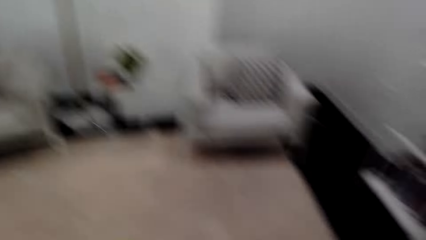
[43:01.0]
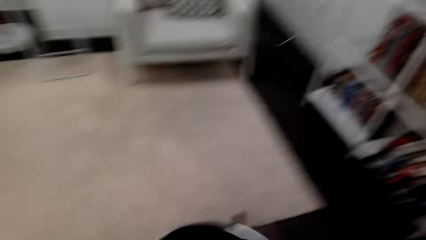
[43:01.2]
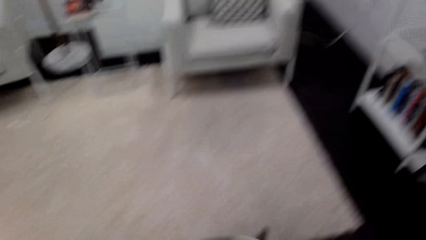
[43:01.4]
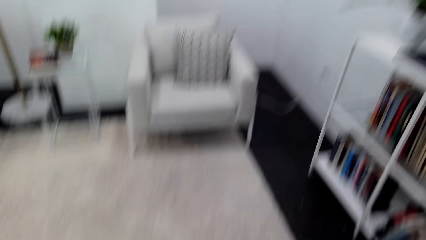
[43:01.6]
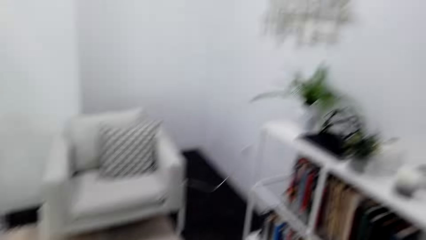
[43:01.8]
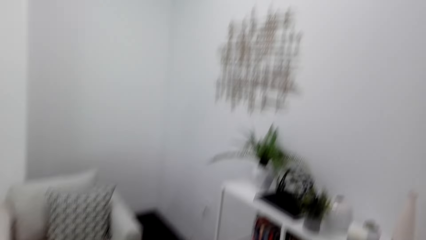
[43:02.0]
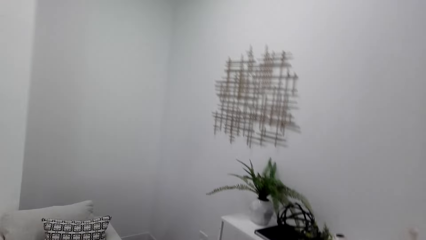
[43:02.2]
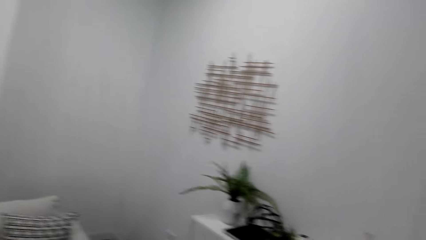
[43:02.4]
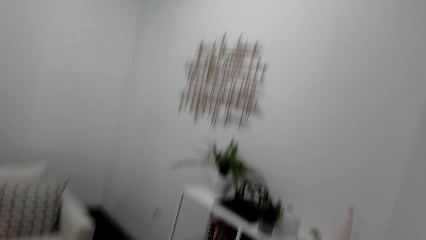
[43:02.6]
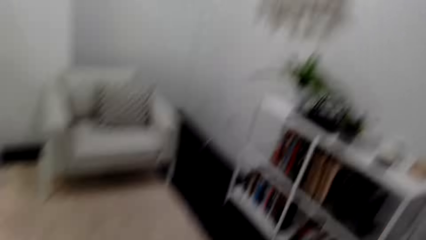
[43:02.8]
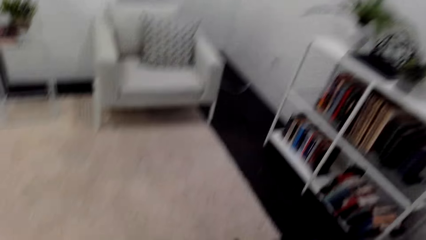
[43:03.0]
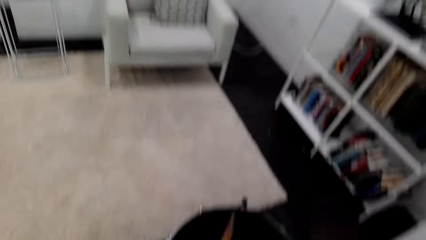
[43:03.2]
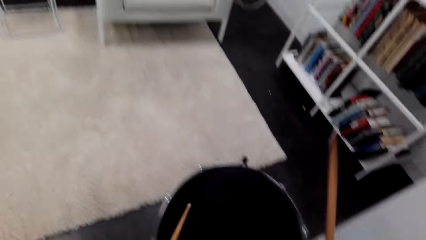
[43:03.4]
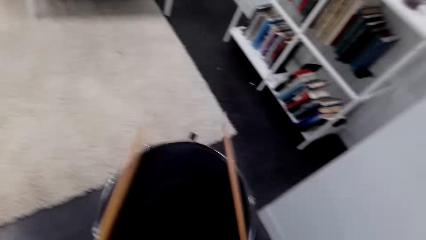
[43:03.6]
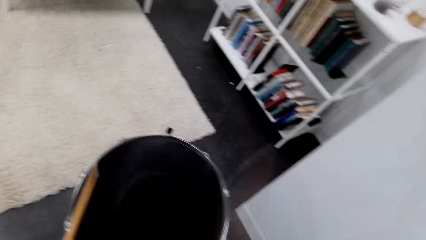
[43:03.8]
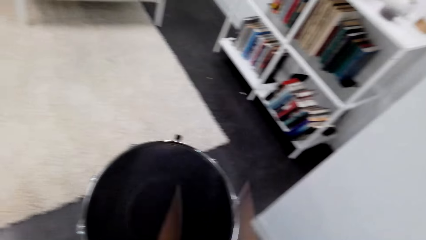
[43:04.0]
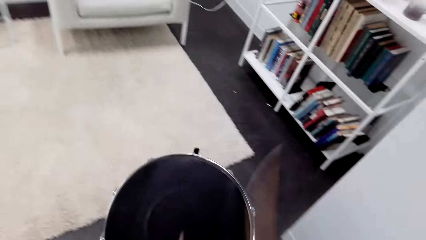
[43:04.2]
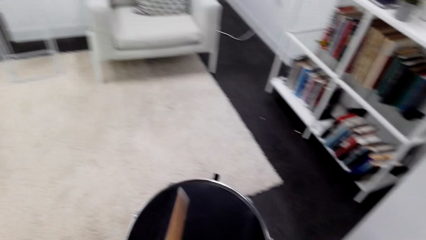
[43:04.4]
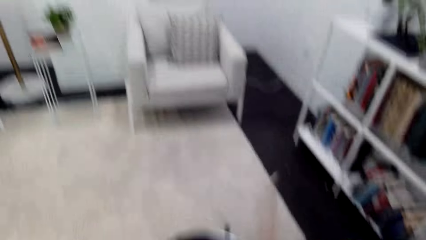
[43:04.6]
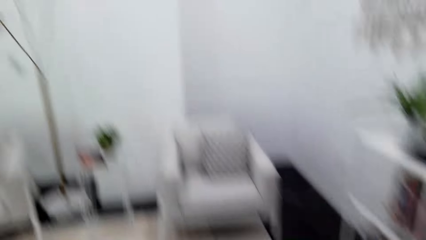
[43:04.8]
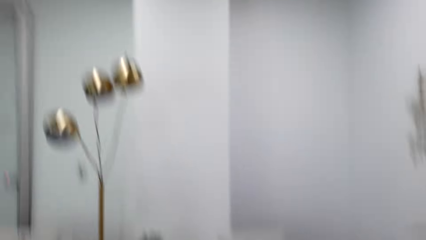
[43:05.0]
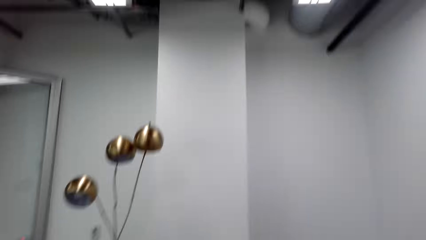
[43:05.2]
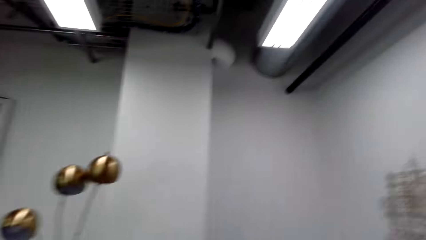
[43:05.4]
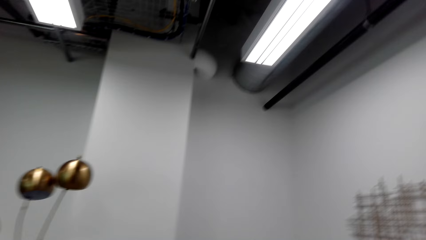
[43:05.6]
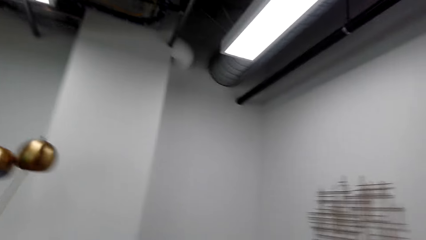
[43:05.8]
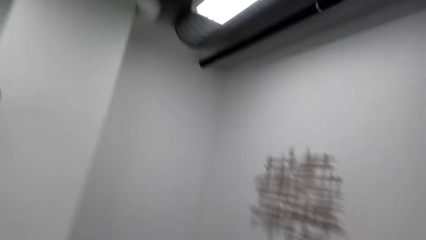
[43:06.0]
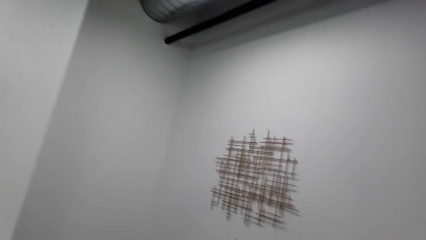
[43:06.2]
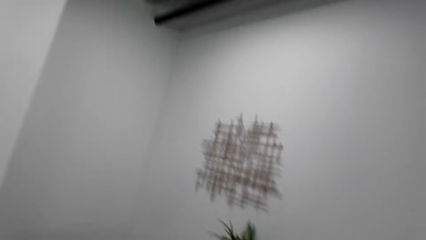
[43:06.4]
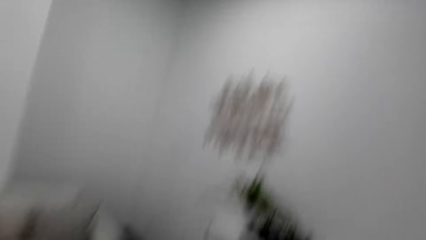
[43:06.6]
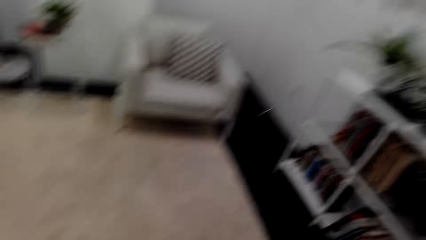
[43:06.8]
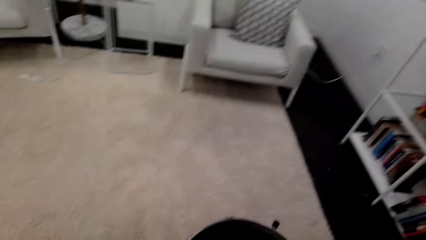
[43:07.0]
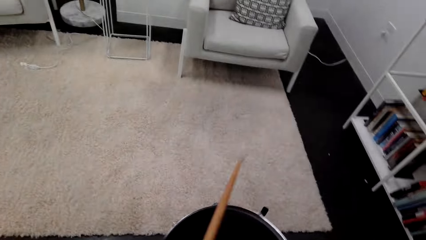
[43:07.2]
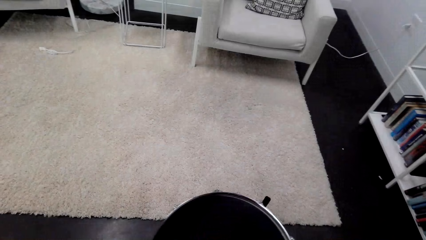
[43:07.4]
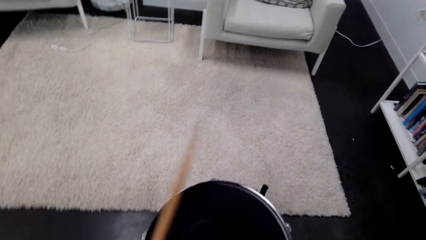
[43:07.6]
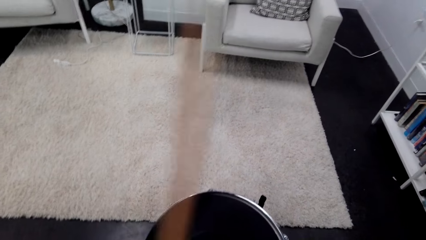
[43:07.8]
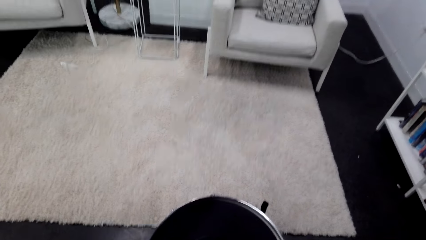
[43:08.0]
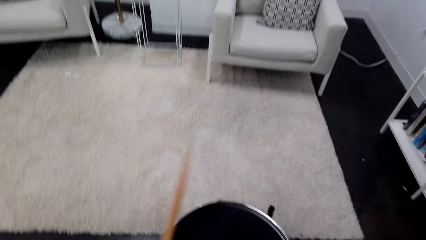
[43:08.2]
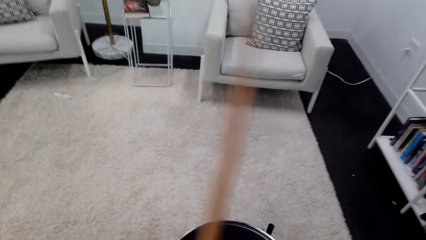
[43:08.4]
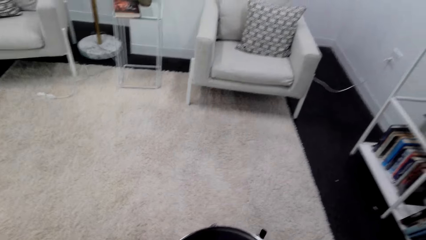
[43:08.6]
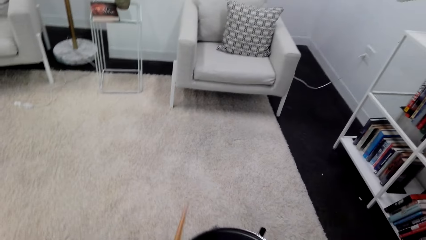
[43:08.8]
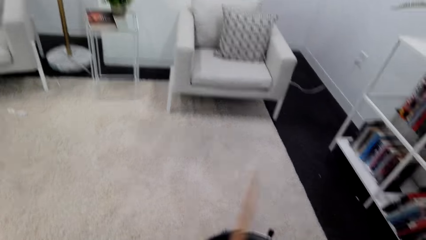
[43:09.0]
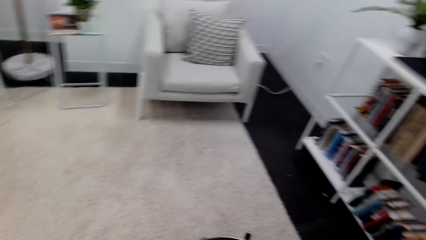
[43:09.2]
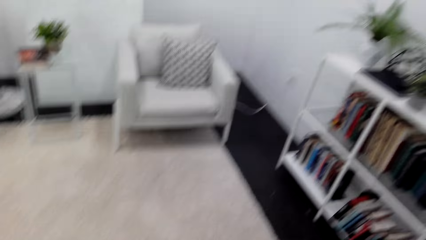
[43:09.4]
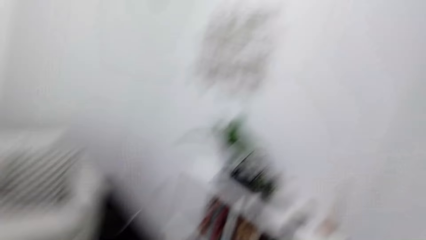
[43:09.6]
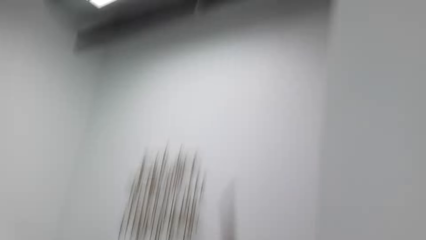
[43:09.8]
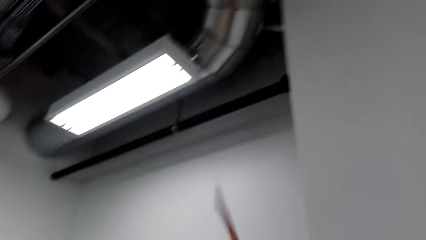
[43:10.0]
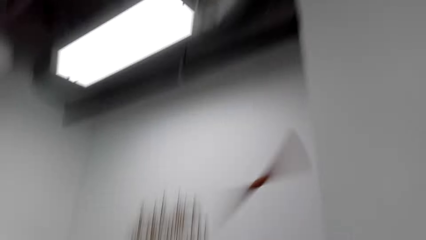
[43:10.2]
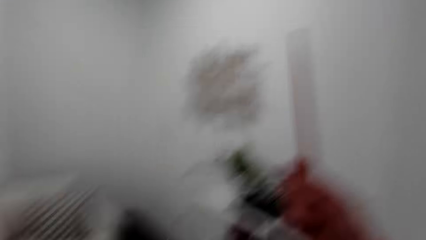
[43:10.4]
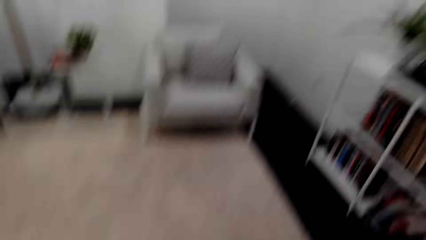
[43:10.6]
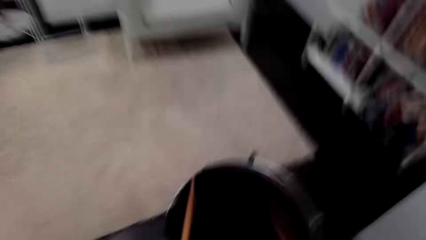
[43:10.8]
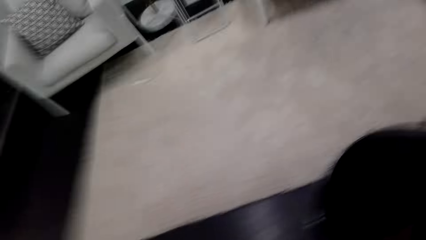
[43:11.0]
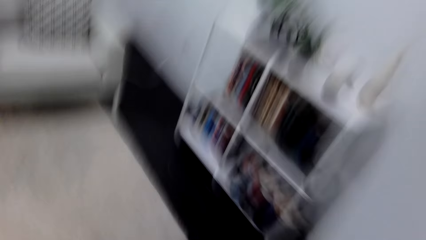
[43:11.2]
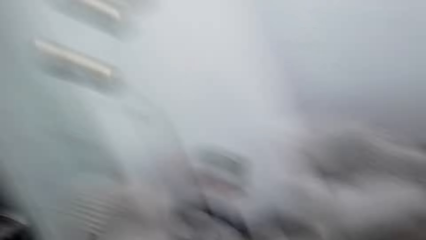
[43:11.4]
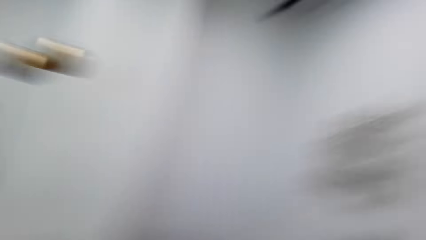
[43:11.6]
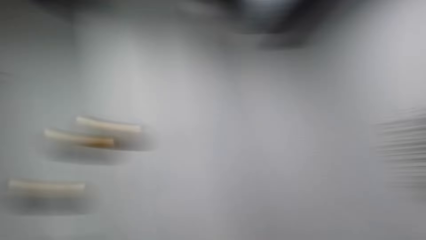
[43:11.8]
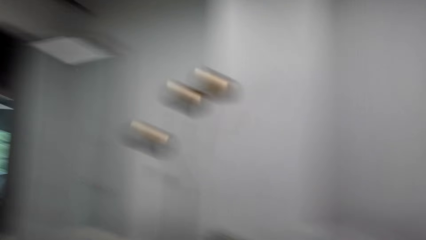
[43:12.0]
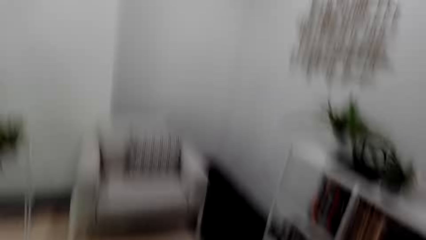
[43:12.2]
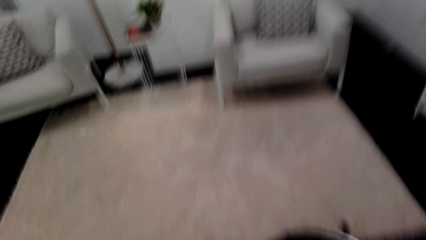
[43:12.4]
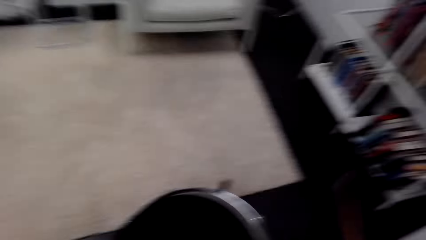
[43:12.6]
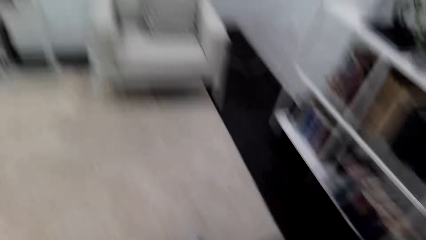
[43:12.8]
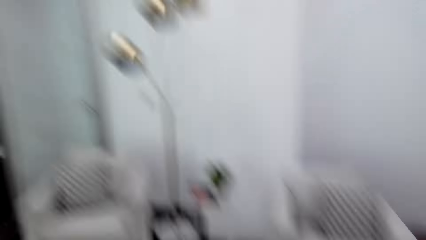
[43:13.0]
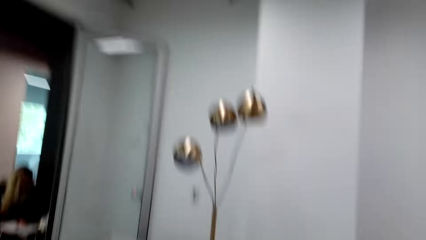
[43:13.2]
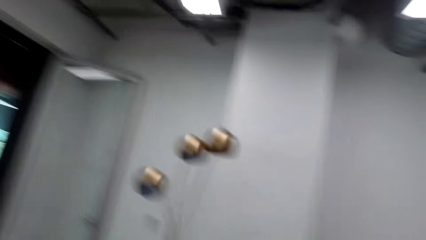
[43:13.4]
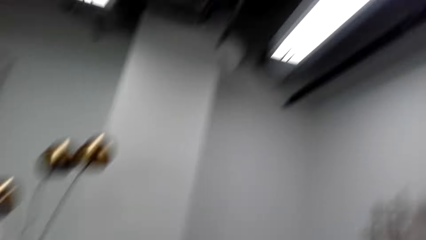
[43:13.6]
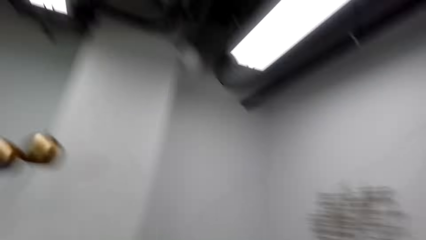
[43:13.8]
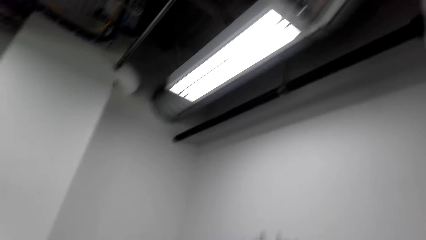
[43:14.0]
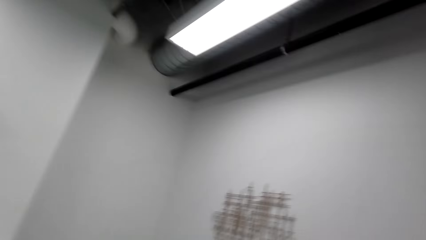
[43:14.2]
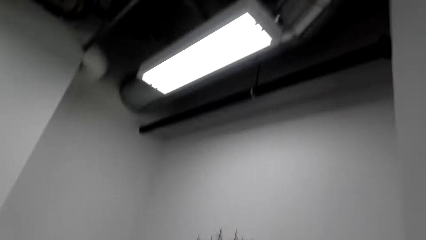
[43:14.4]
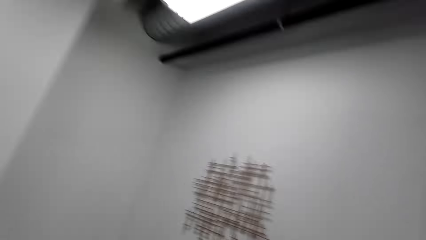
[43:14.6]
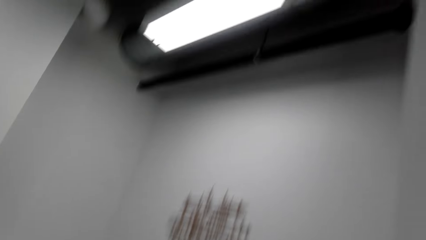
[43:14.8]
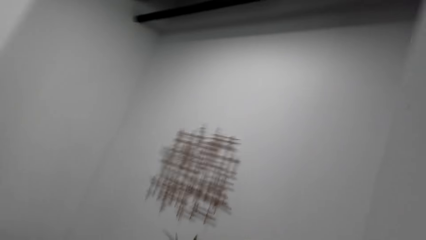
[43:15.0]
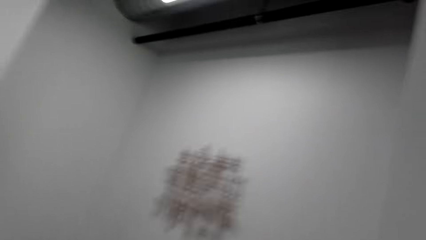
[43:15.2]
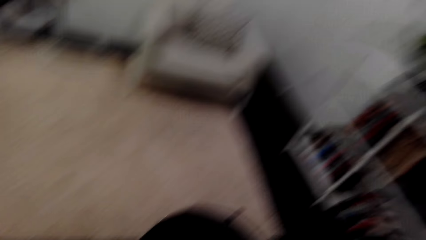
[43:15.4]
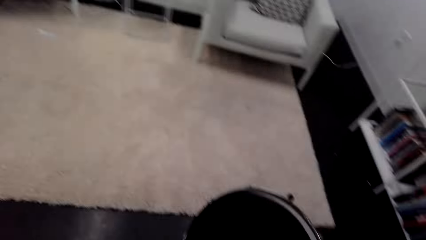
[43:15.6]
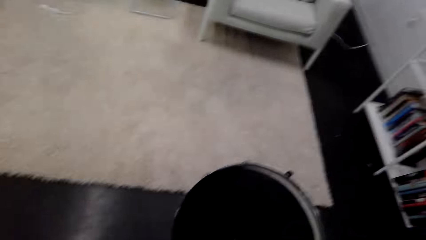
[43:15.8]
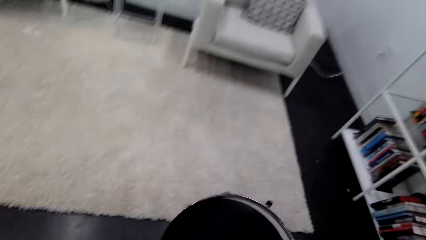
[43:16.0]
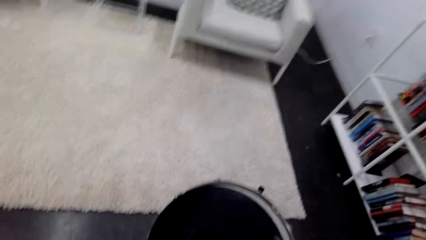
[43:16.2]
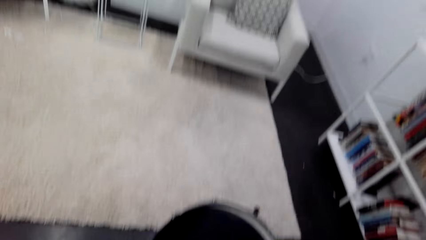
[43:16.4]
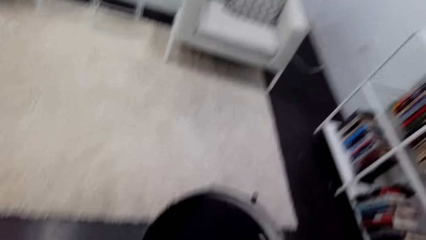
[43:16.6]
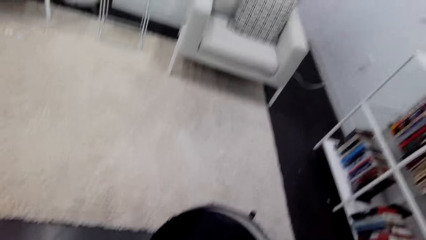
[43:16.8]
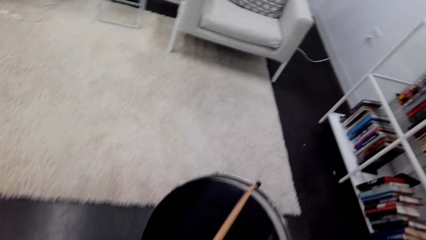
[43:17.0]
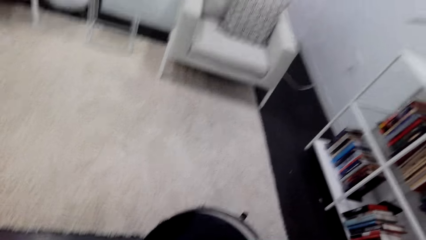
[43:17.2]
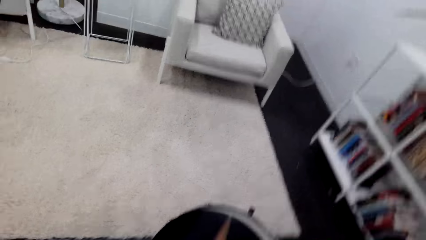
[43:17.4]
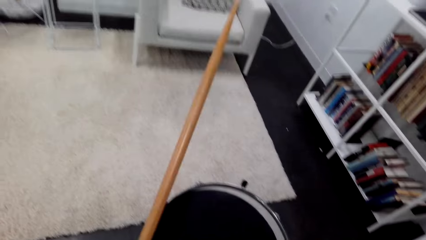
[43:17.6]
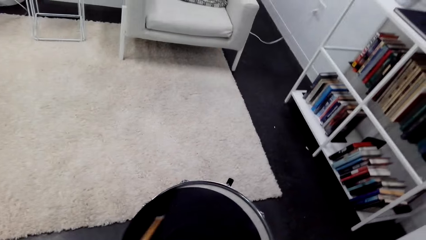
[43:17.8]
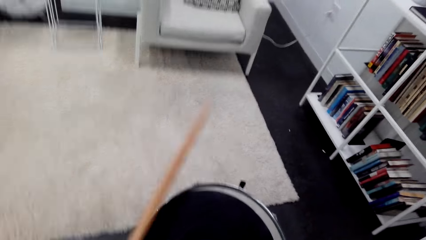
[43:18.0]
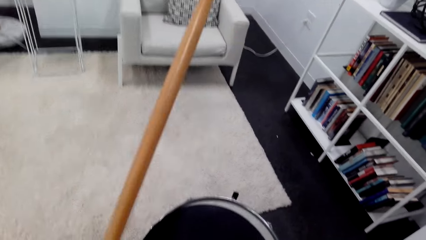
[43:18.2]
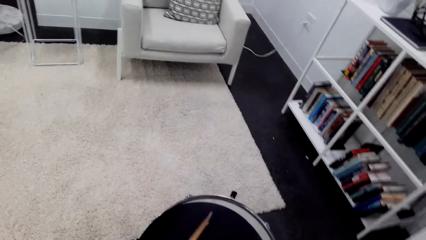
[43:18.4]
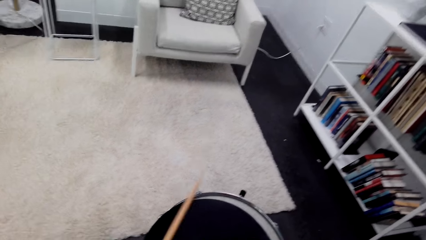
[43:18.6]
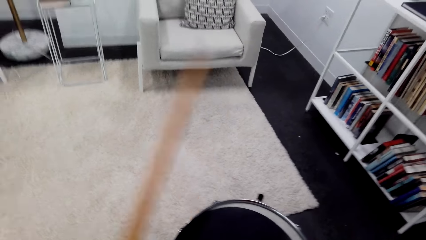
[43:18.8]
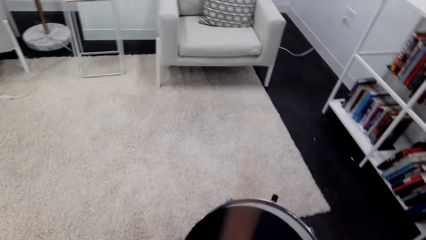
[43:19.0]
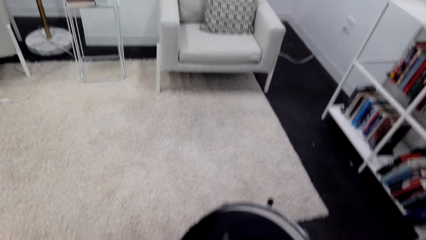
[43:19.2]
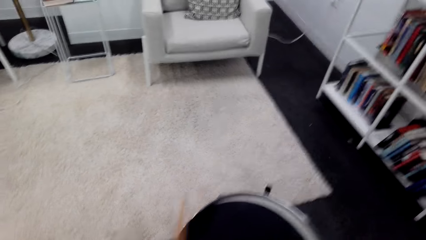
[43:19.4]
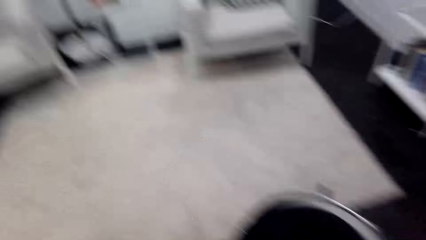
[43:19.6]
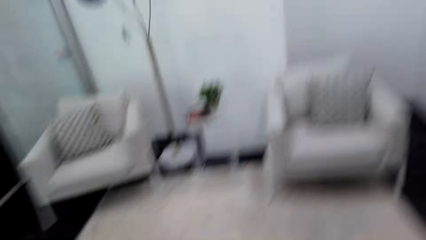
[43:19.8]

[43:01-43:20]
The camera wearer beats the drum and looks around. They throw the drum stick up. They beat the drum.
